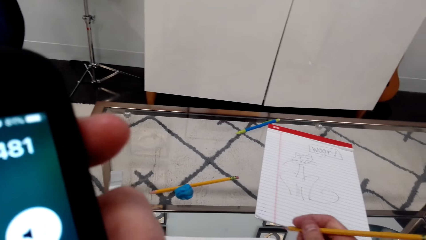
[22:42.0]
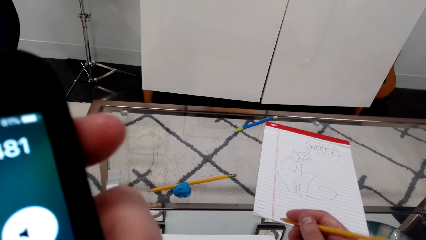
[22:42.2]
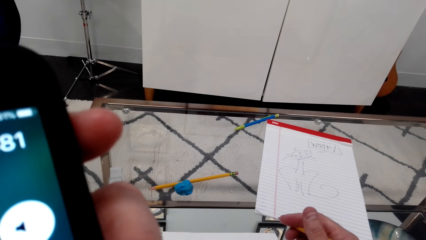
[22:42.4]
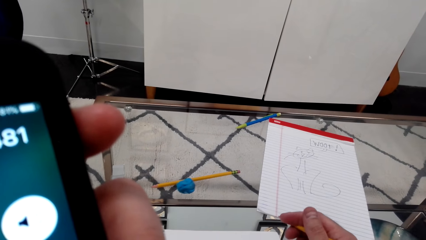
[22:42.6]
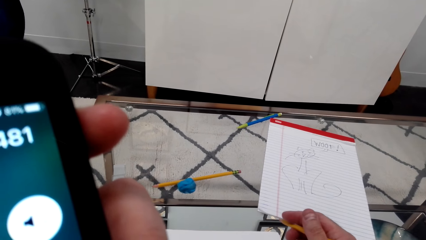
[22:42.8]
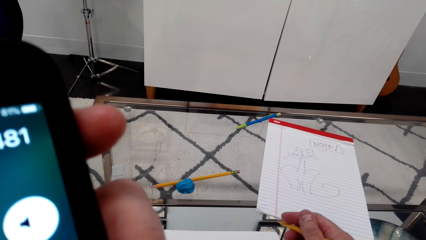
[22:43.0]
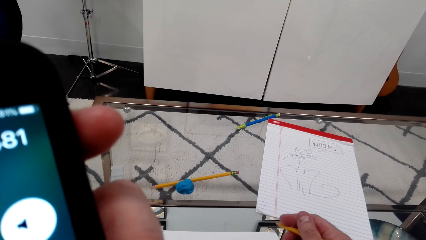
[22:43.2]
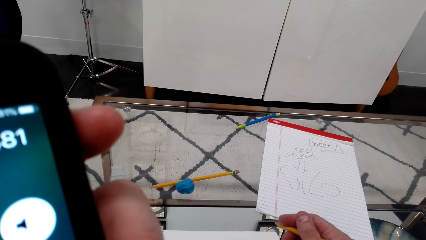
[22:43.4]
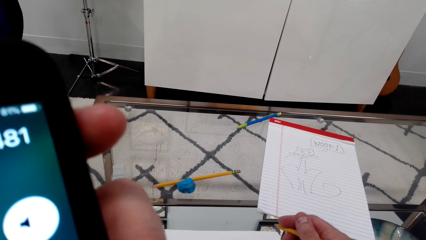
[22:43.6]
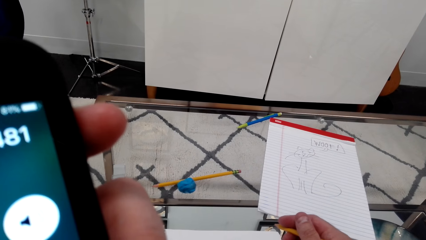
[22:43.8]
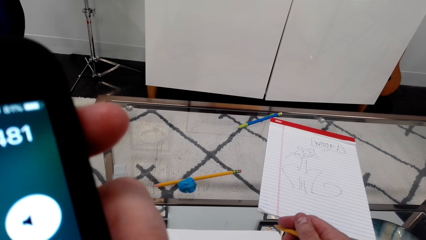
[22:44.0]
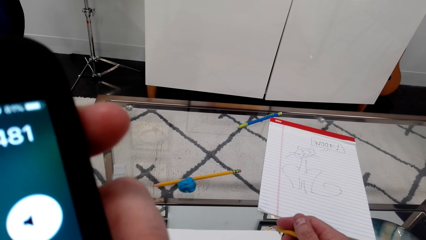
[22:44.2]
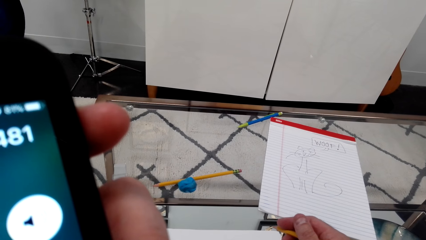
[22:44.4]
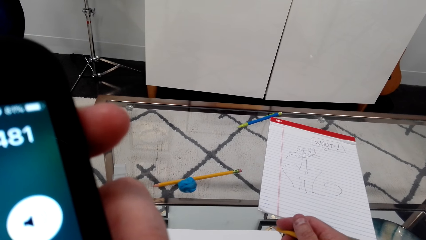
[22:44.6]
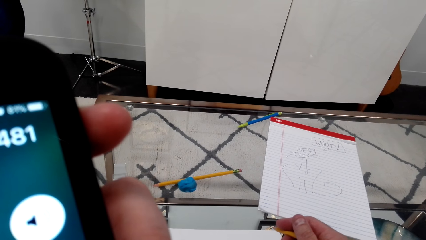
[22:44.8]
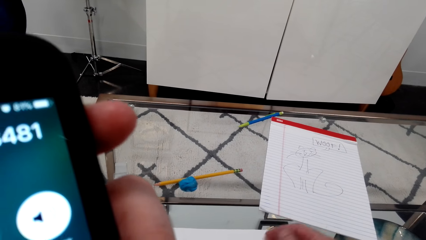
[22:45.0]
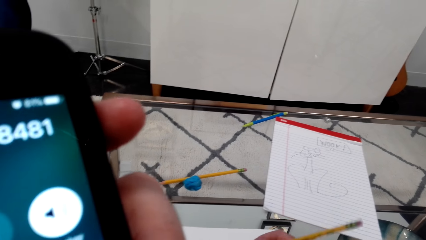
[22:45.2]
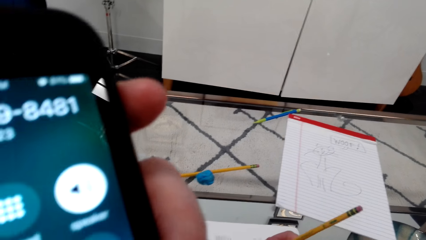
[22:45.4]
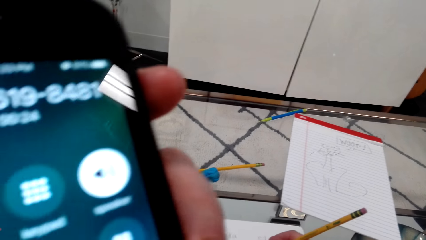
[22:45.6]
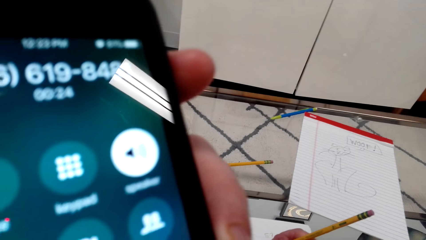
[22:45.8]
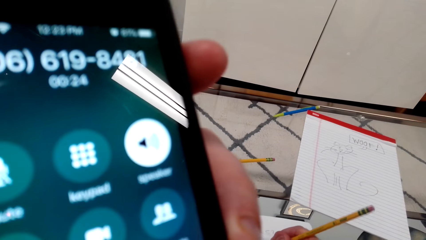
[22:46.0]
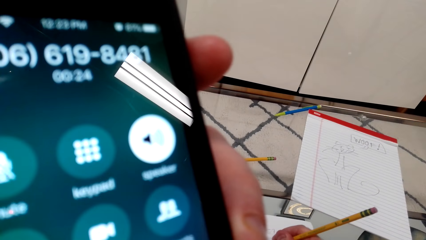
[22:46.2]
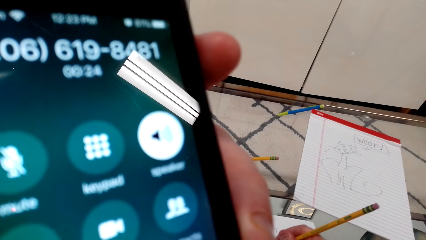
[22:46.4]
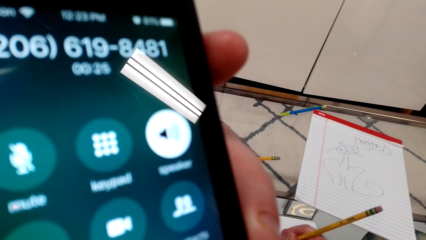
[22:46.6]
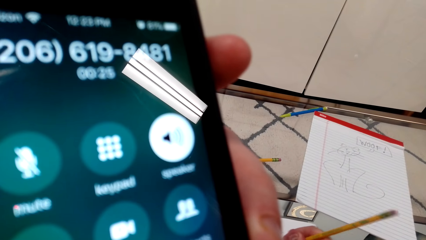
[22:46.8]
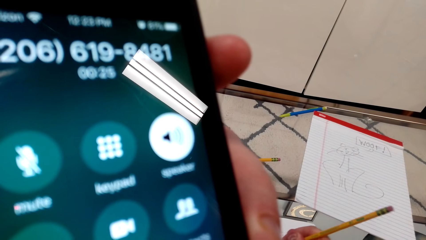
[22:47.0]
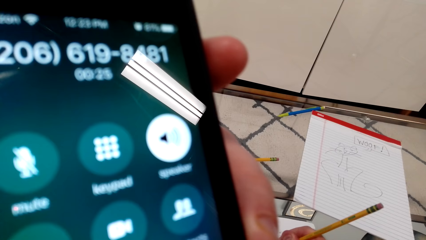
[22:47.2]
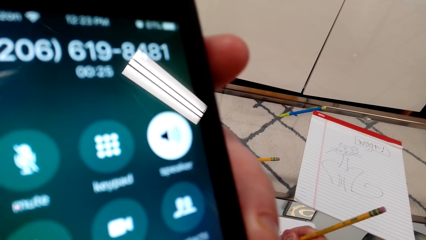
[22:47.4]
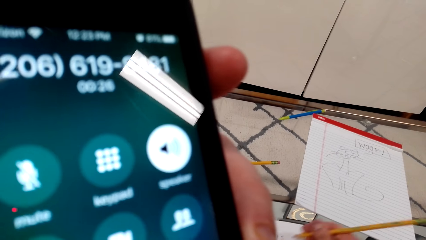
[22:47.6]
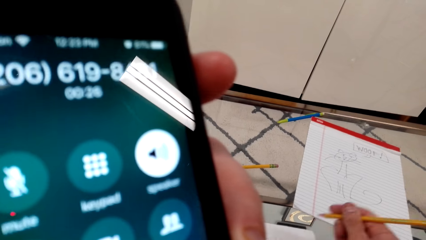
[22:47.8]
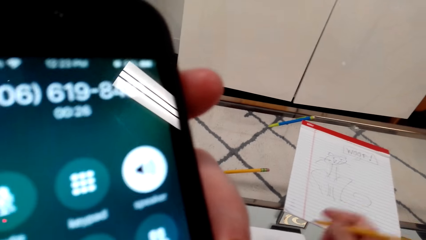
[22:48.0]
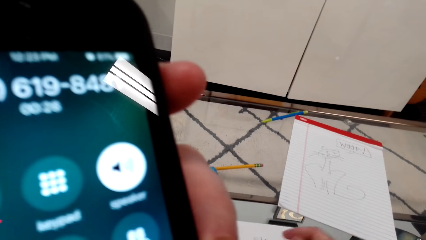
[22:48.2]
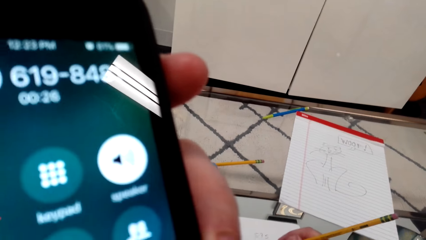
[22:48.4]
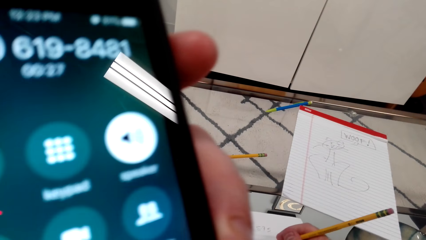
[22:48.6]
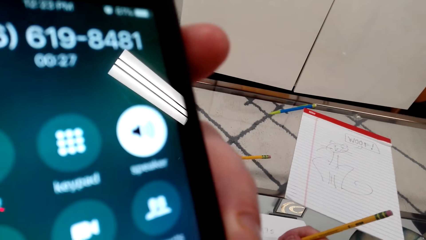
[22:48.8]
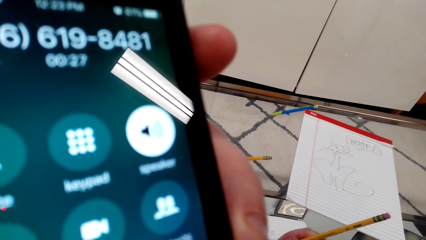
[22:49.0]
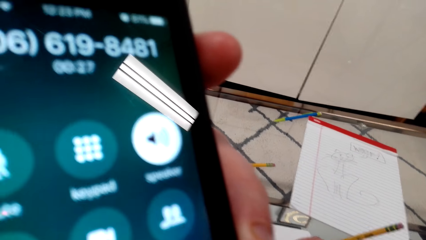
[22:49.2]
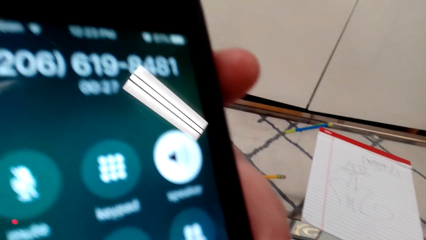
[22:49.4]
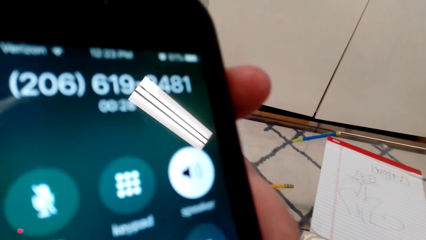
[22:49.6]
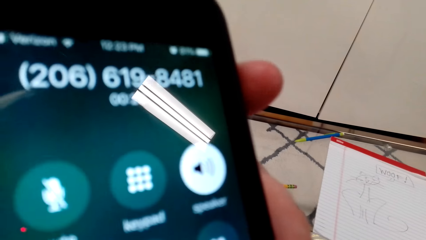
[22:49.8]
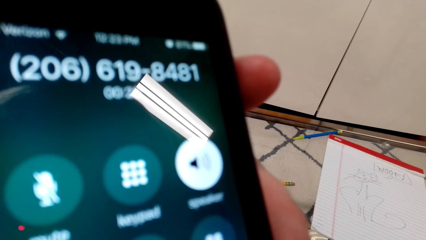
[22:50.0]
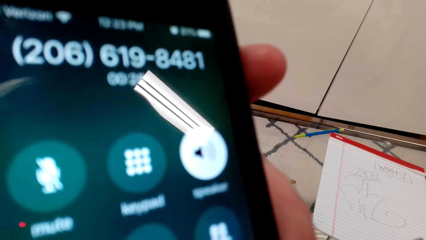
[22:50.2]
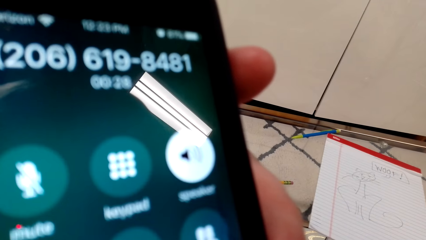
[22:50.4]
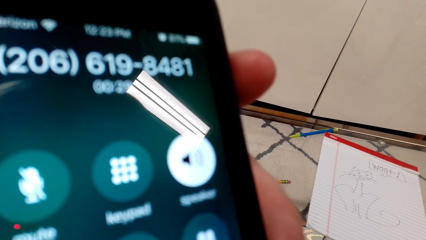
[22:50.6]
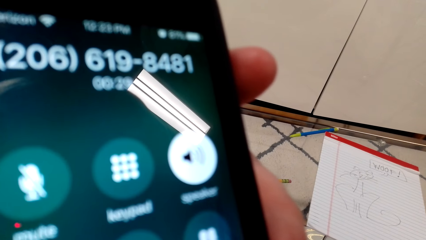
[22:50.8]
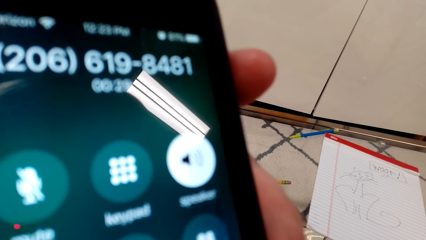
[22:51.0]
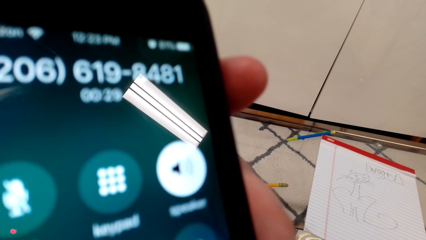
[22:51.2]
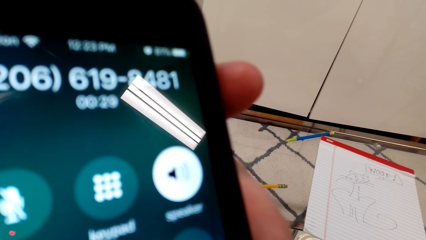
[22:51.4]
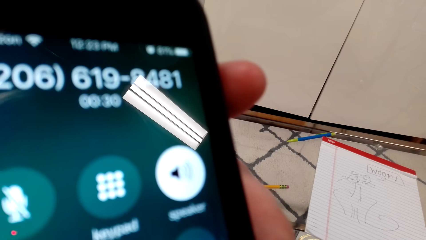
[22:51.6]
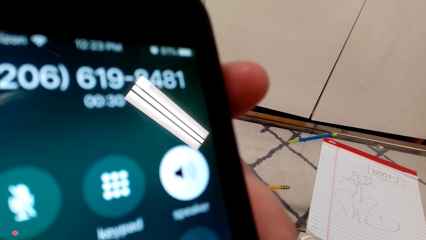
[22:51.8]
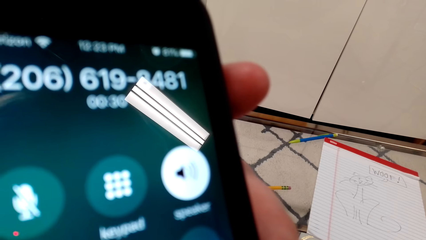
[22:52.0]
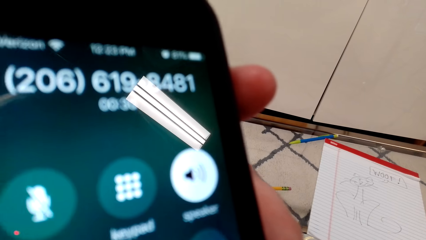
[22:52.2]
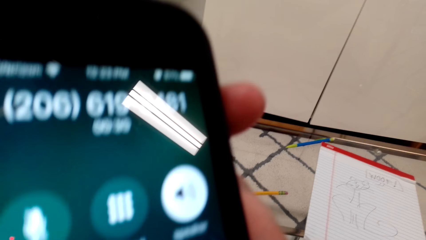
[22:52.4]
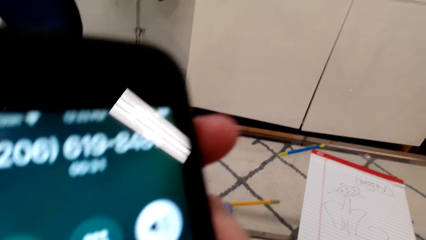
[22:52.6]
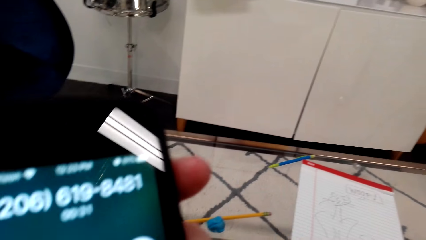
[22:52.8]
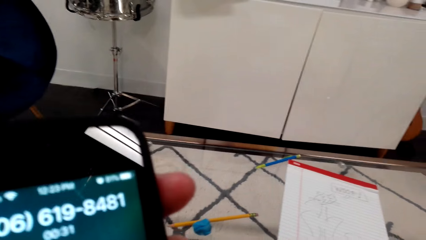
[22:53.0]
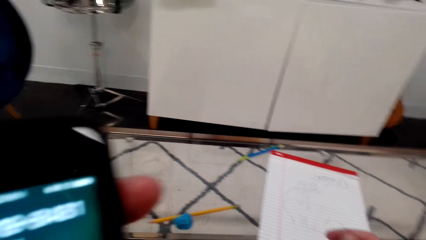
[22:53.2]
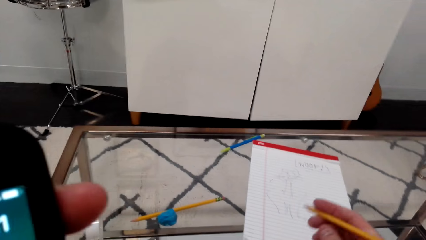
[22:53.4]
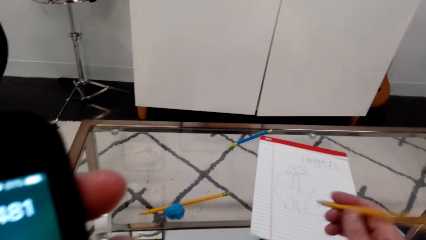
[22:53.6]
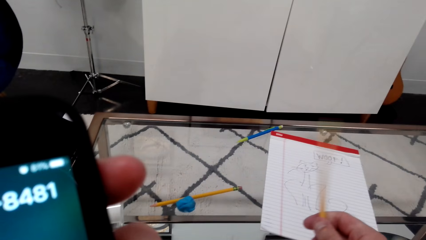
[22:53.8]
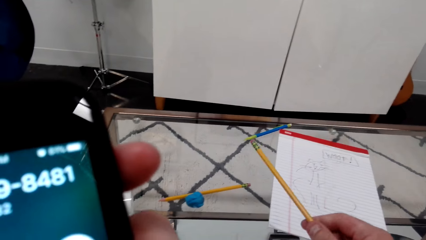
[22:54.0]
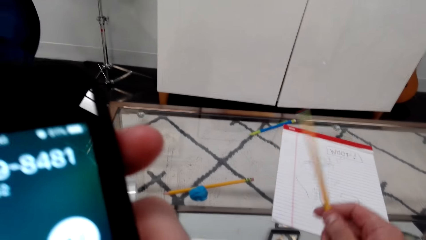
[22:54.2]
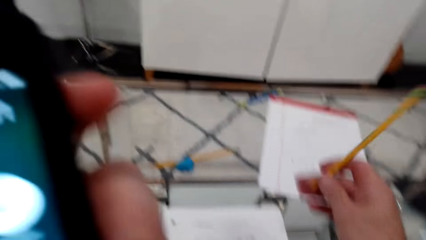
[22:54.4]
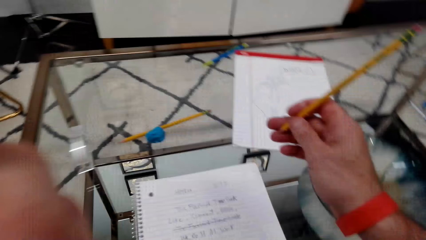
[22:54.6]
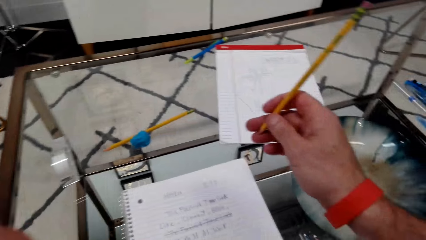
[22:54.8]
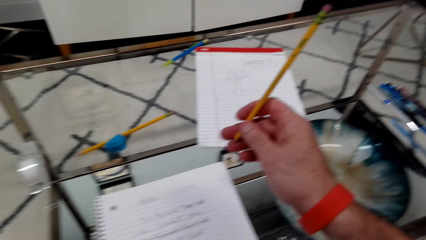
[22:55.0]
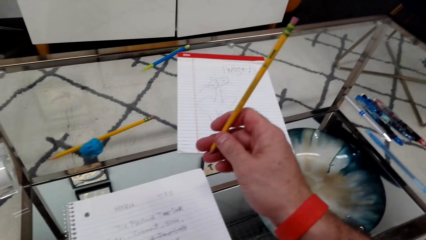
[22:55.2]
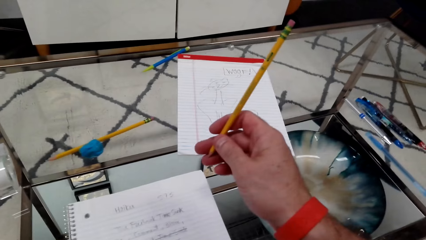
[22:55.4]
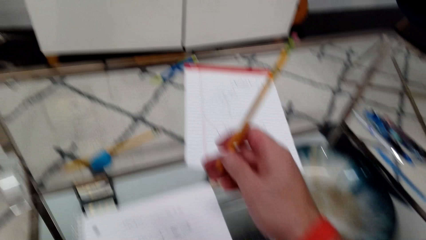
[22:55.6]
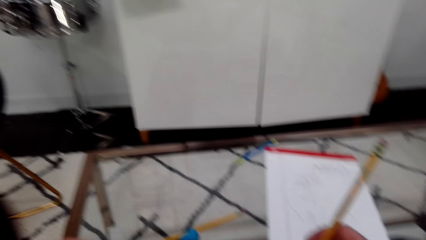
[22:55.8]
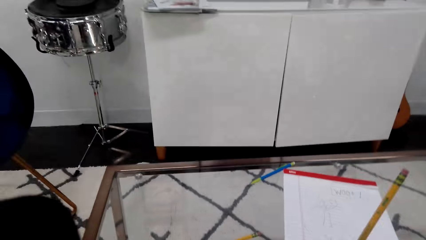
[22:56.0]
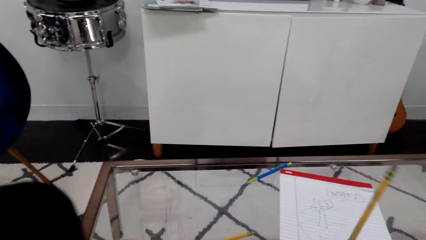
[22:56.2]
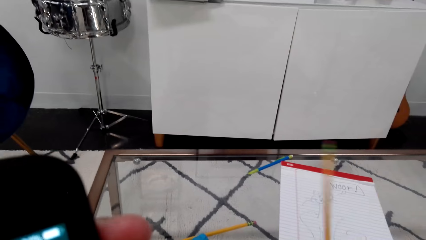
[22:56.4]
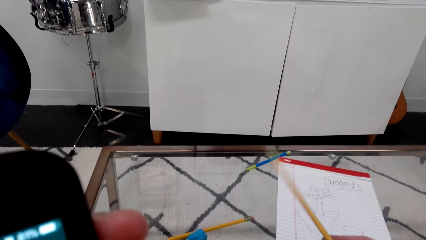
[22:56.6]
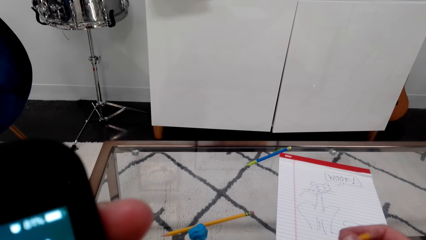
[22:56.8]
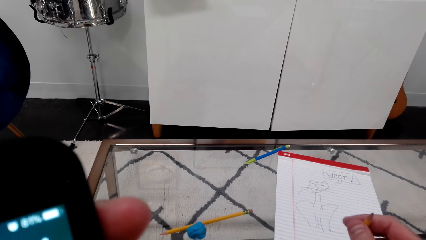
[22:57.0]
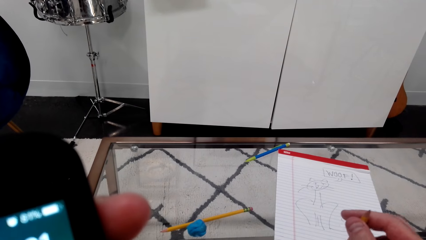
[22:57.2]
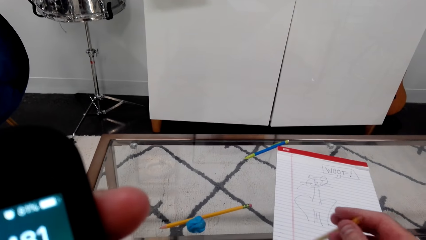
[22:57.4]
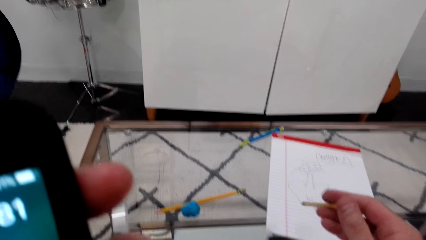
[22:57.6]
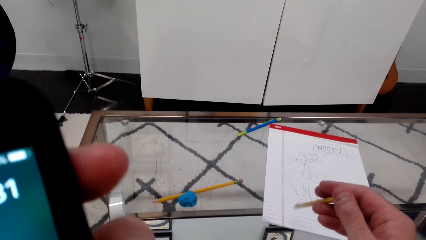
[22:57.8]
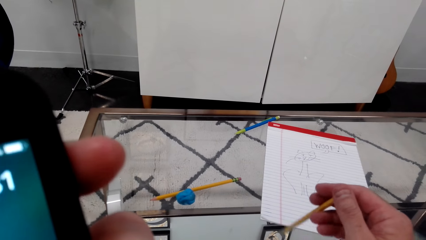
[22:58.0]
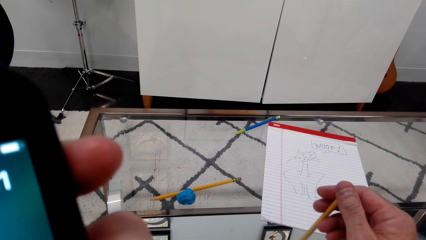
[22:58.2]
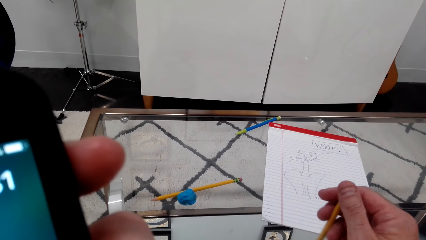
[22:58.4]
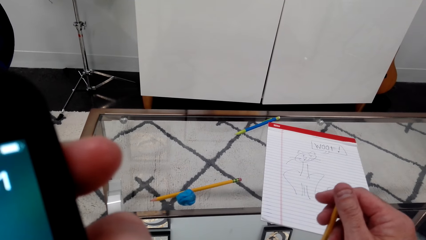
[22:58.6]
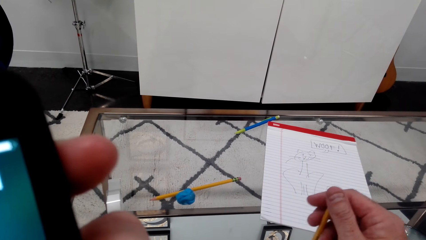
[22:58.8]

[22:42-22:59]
The camera wearer writes on the book. They move the pencil. They rotate the pencil by hand.
